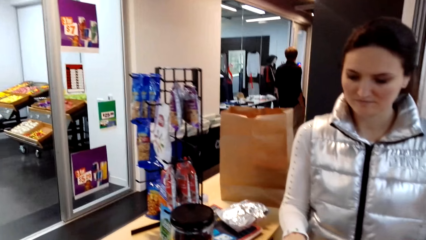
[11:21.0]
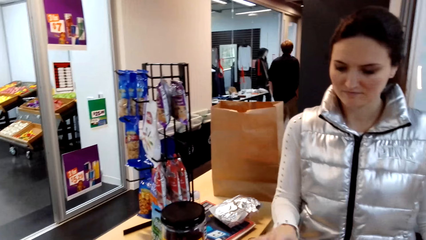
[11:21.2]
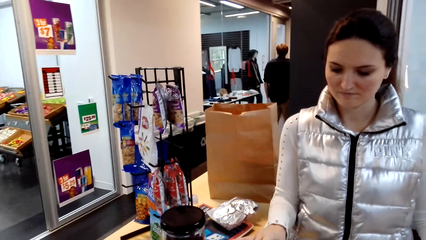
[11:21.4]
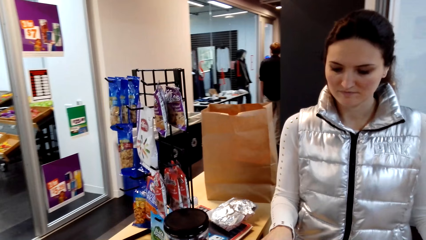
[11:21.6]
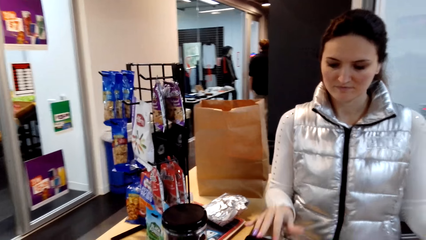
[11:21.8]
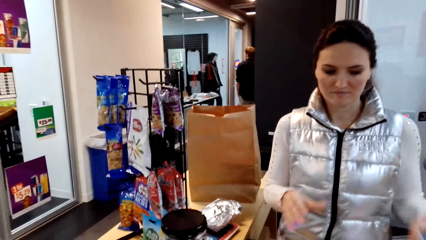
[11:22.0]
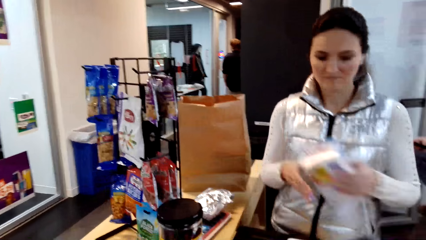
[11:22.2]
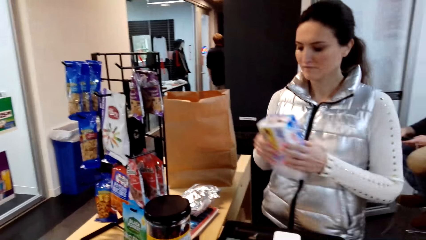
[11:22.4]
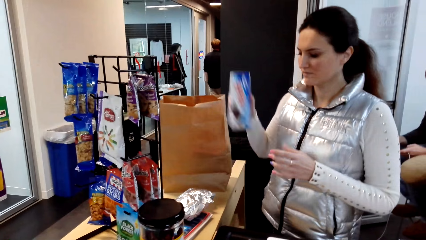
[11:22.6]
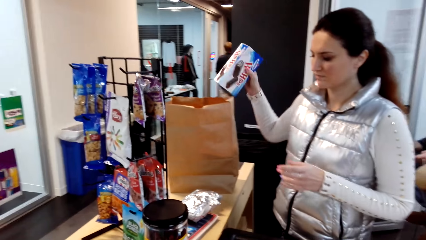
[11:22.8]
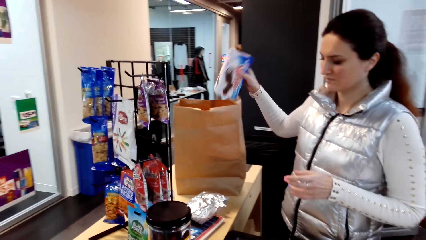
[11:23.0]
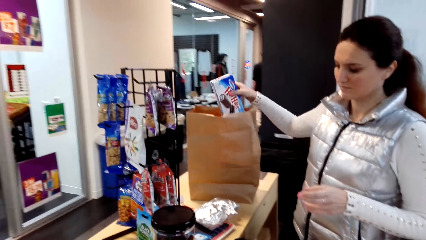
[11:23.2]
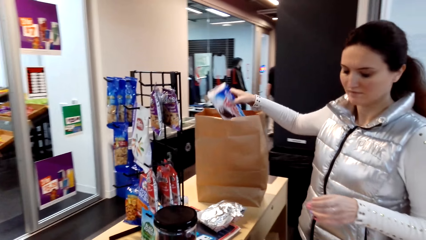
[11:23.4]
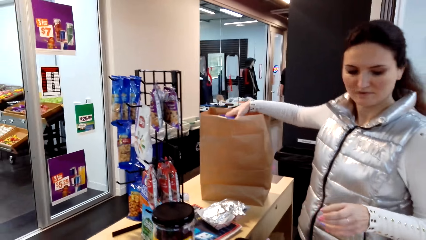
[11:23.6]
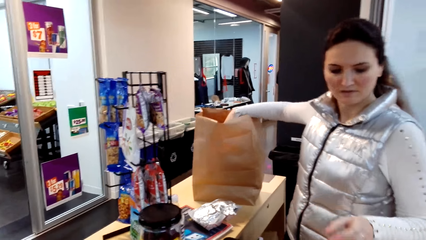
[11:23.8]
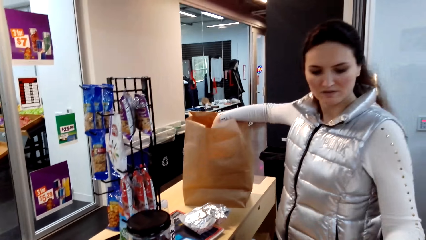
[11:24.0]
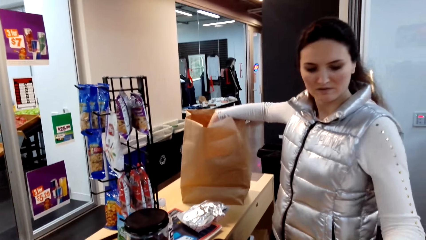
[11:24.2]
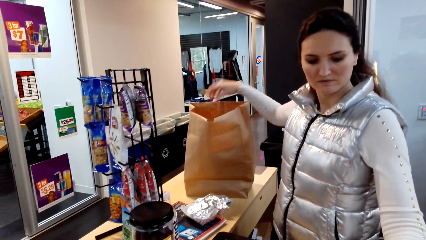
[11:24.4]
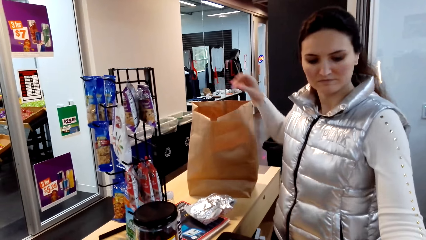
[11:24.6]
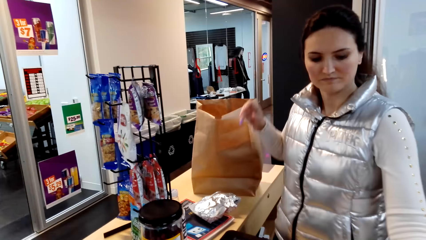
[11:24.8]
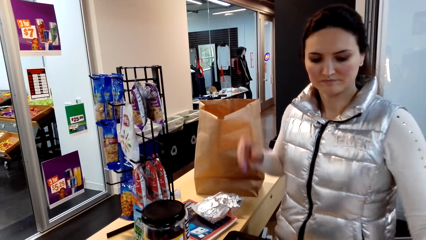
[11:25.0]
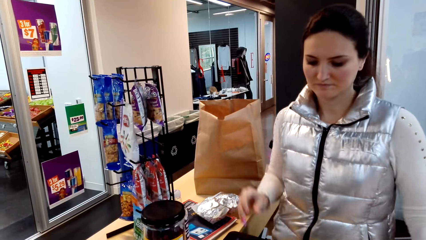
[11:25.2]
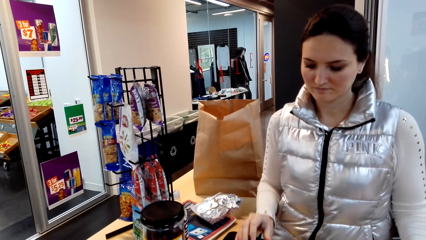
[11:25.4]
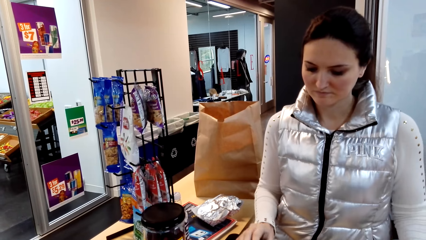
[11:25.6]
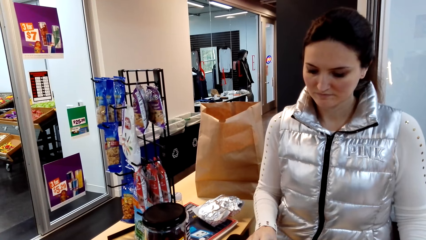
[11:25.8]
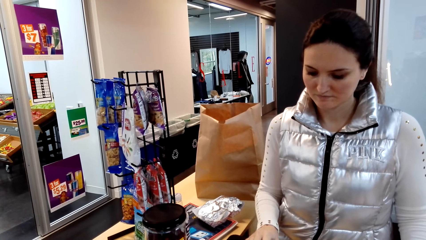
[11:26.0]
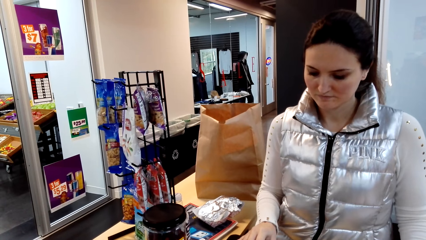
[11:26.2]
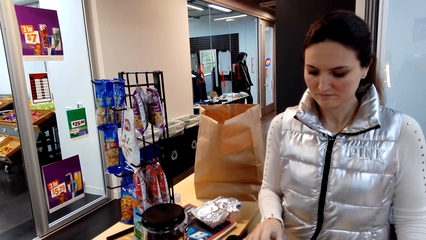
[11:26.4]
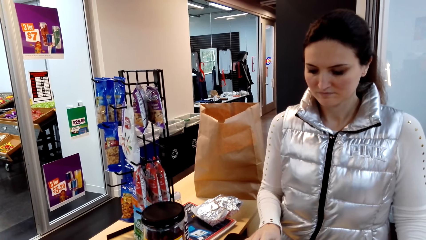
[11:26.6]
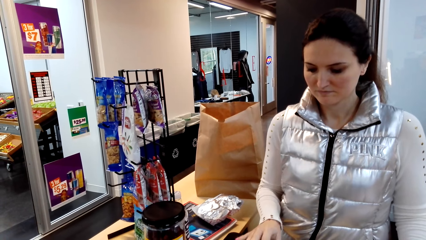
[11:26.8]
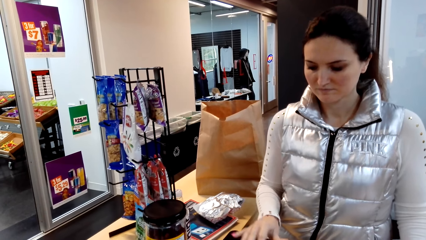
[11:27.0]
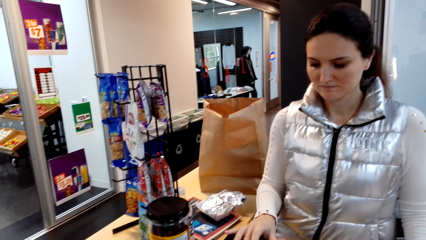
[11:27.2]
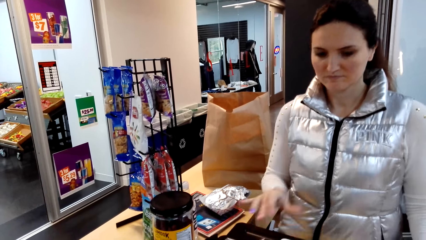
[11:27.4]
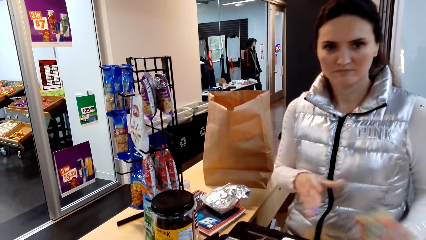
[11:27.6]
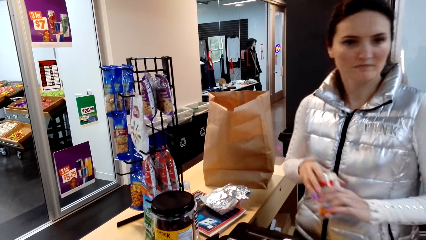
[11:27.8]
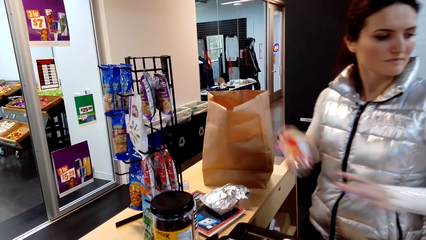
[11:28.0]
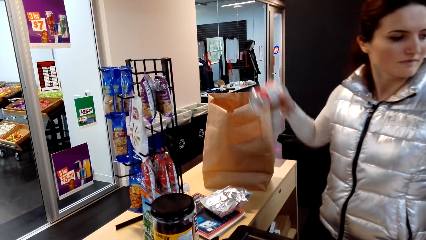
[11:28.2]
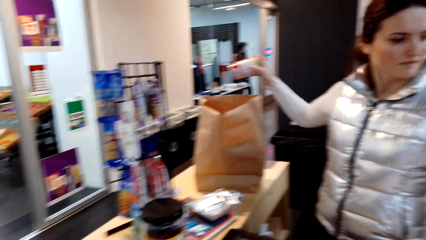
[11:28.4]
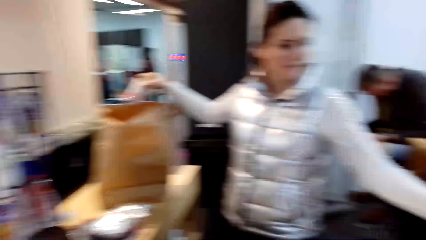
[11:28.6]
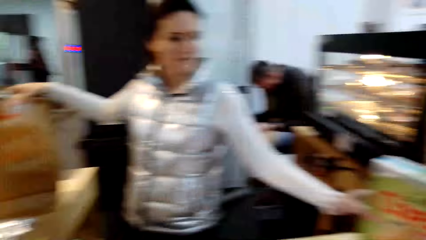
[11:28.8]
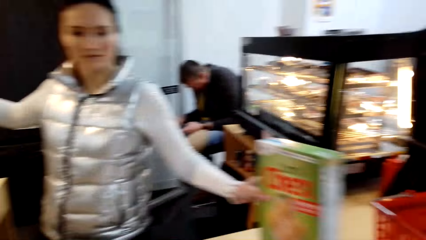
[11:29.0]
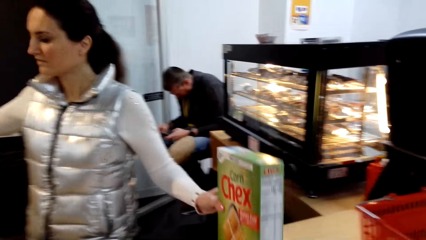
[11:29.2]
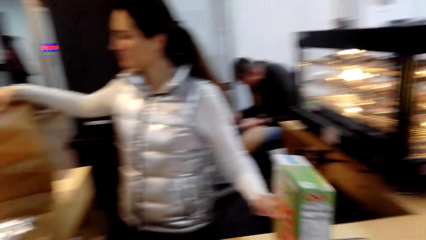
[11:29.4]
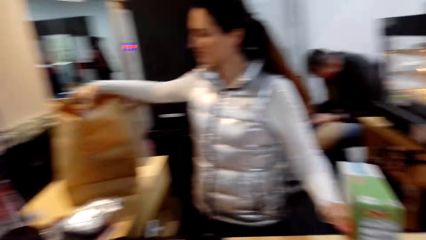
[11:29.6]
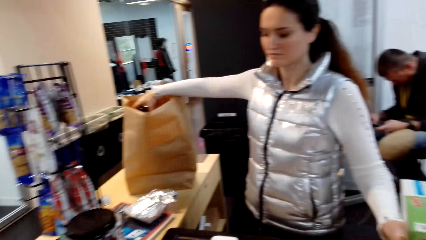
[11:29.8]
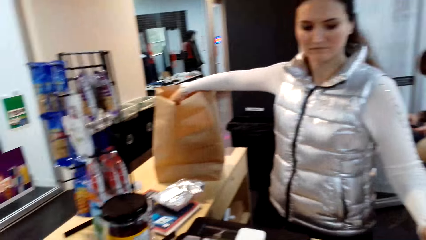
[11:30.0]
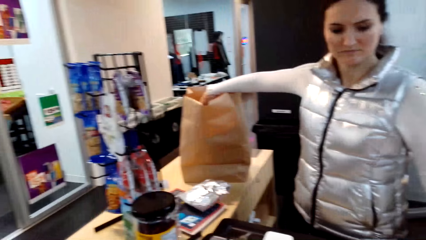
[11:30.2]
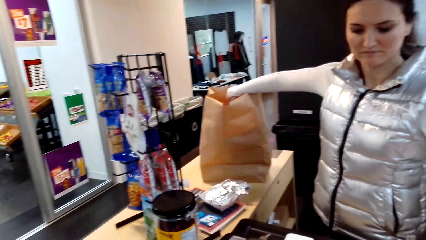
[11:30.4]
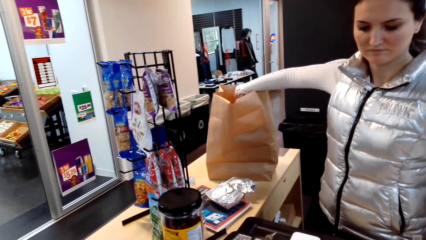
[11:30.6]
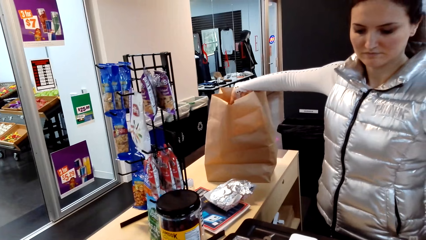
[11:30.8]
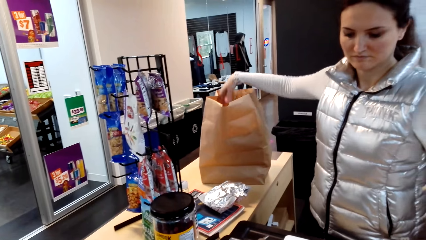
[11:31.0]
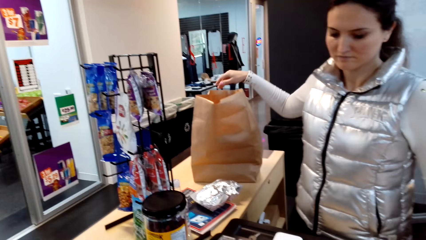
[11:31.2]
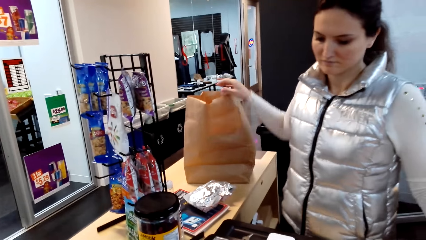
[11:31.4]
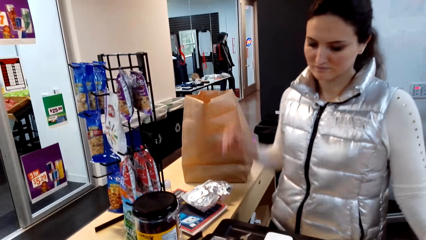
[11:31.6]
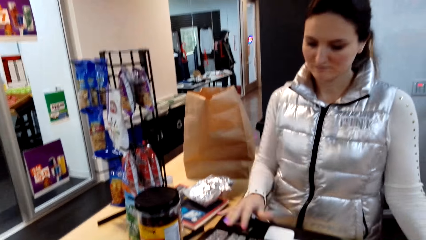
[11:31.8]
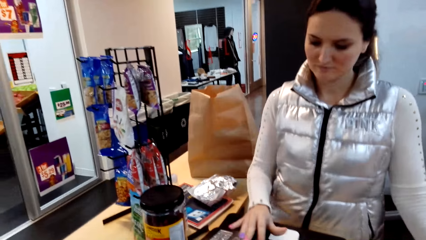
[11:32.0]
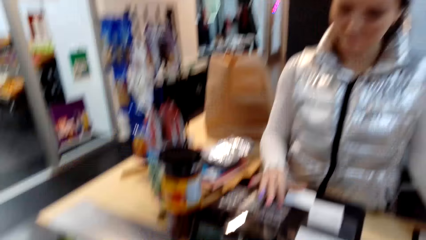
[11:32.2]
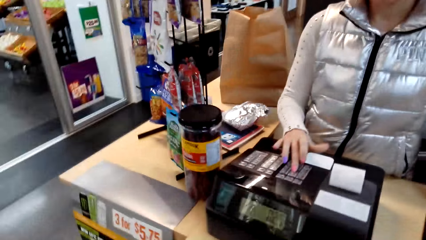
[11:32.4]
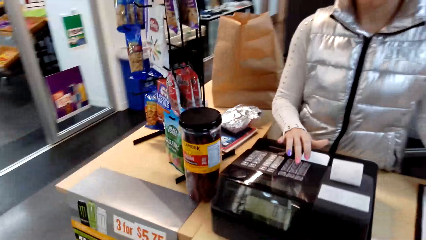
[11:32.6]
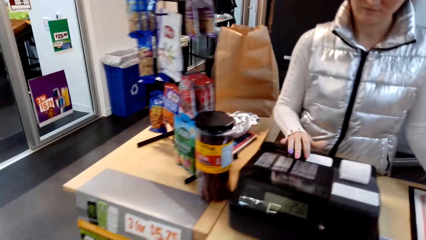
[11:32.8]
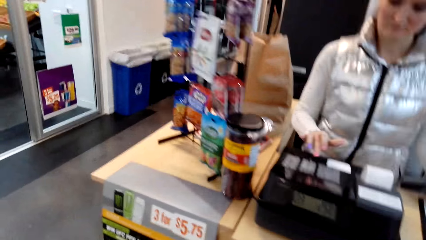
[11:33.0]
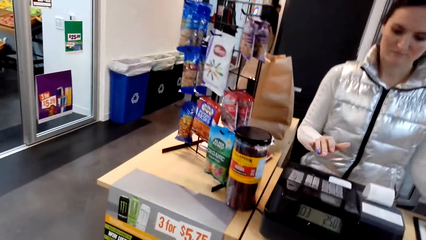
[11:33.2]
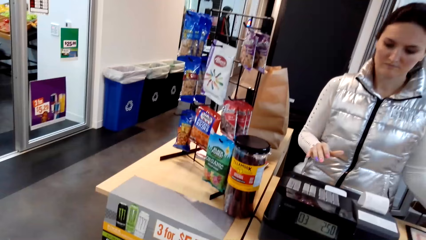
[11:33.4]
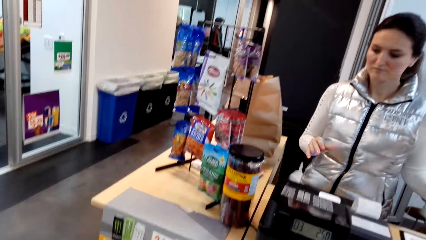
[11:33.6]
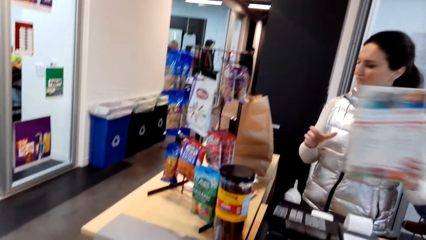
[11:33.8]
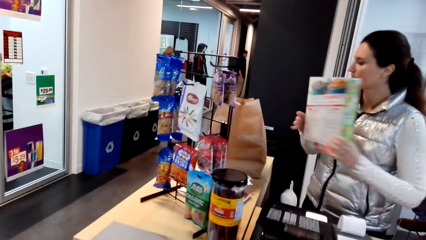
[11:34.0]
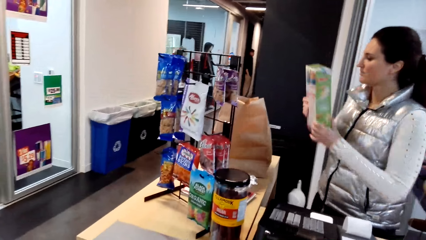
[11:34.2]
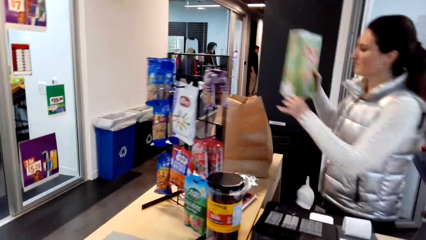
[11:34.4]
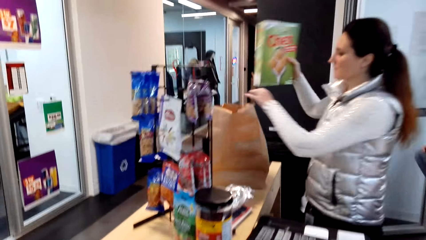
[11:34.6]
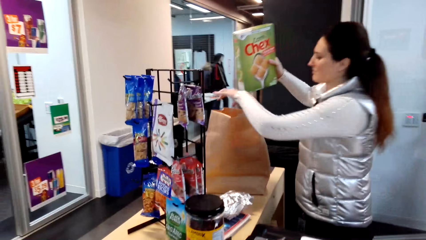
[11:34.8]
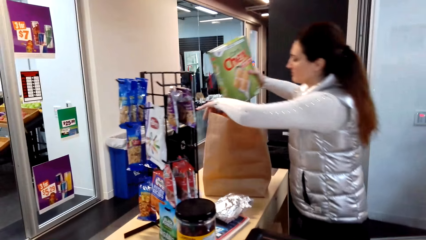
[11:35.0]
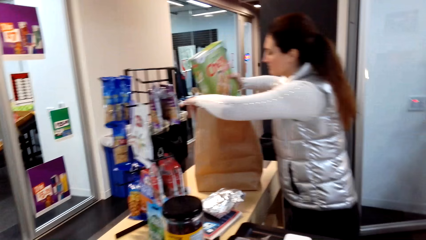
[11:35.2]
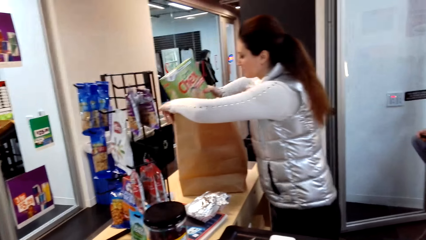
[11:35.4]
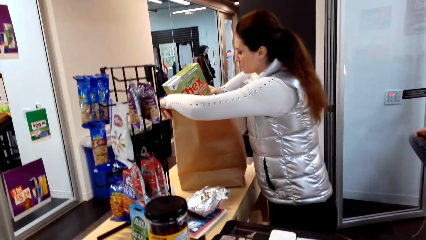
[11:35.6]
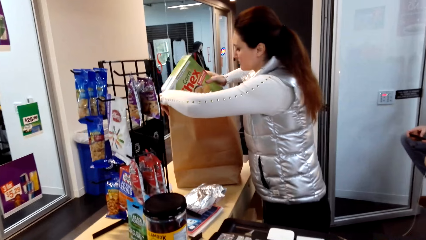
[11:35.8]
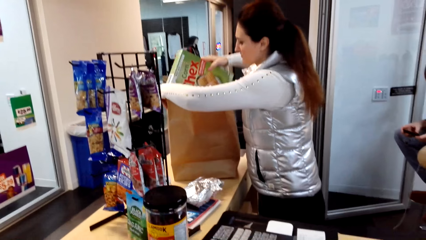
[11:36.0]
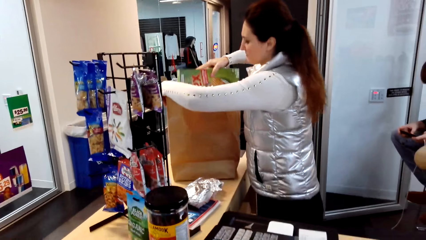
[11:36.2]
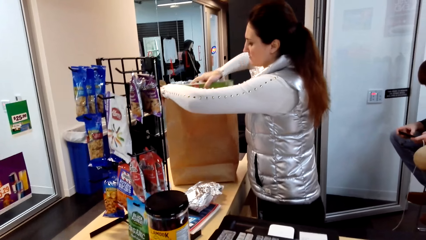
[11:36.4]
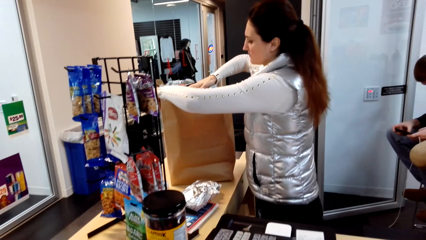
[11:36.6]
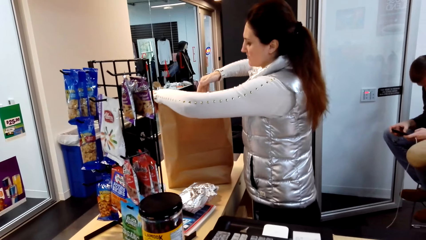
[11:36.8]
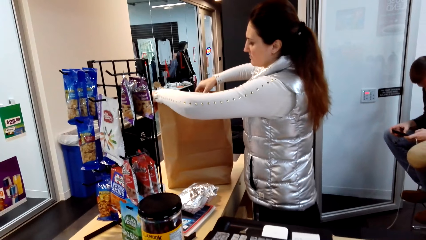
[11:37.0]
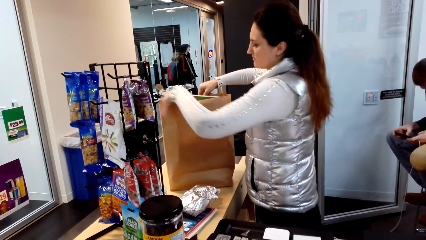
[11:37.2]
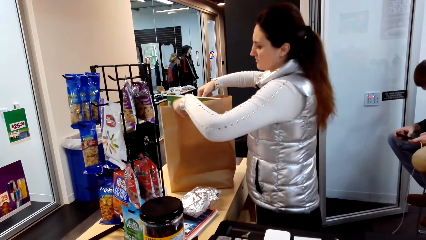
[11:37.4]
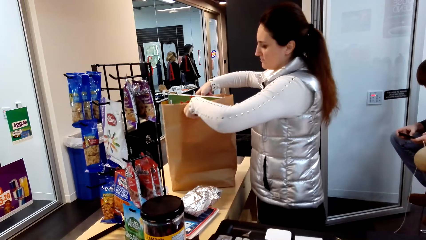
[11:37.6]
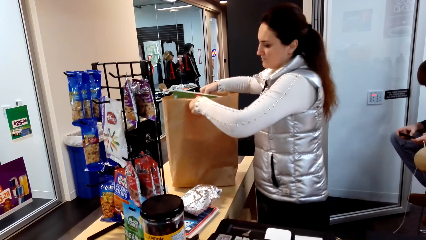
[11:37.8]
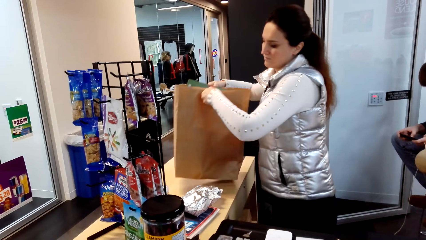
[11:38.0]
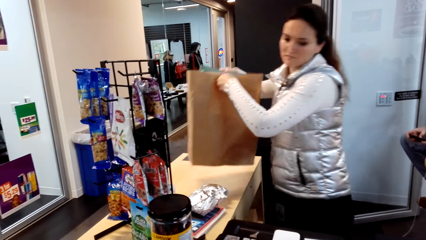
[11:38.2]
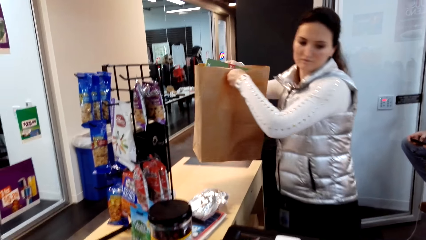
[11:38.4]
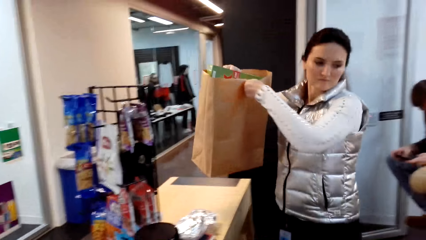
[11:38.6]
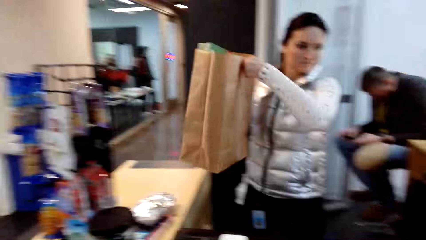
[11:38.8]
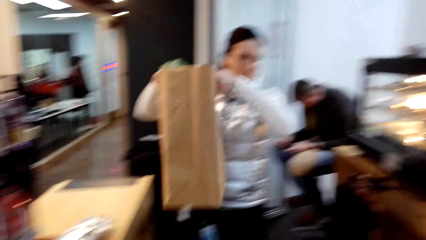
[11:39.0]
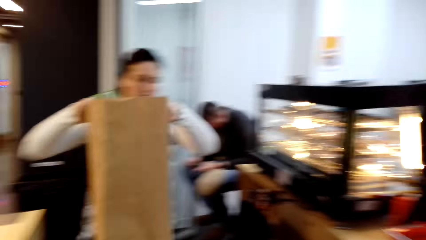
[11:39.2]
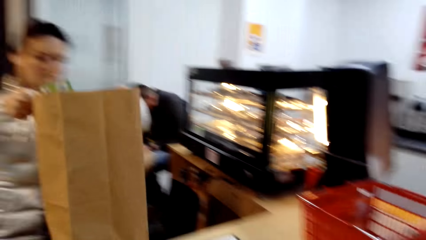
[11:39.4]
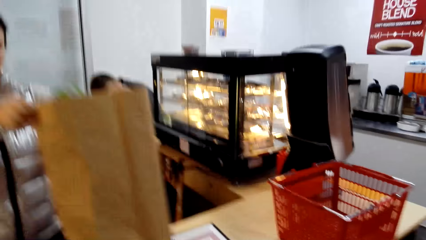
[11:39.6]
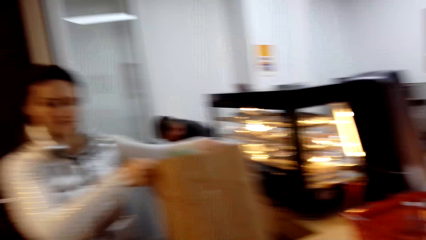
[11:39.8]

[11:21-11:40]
A lady operates the machine. The lady passes the packet to the right hand. The lady holds the box and puts the box in the paper bag. The lady operates the machine. The camera wearer looks at the lady. The lady passes the packet to the right hand. The lady holds the box. The lady picks up the packet. The lady puts the box in the paper bag. The lady operates the machine. The lady passes the packet to the right hand. The lady holds the product. The lady puts the box in the paper bag. The lady lifts the bag. The lady steps forward.
